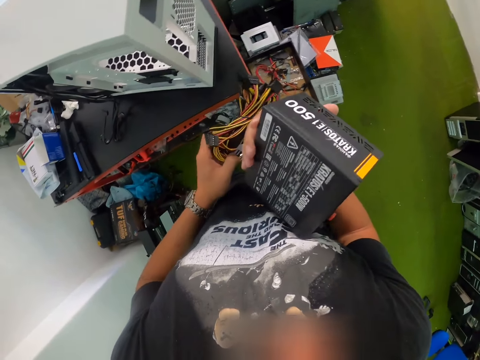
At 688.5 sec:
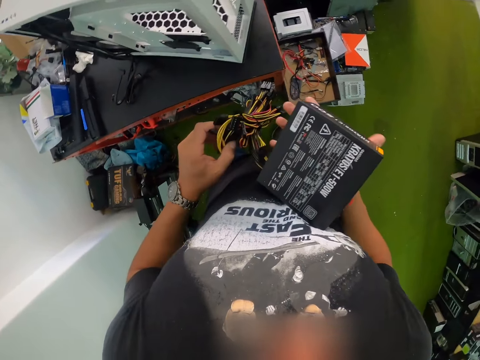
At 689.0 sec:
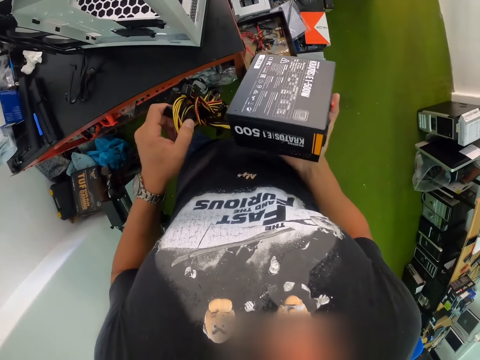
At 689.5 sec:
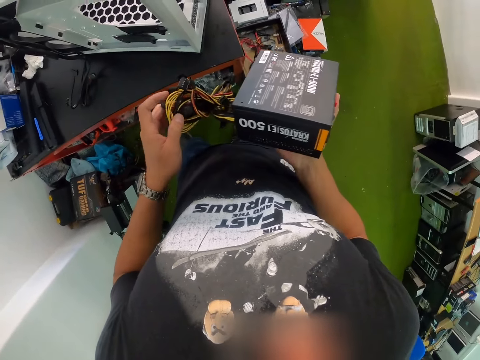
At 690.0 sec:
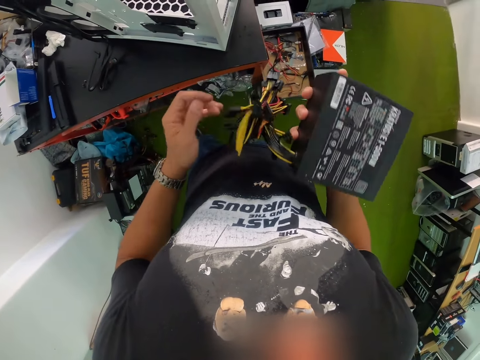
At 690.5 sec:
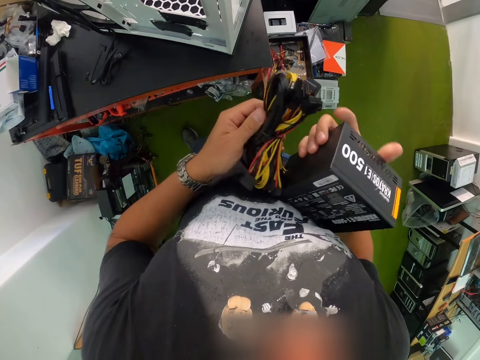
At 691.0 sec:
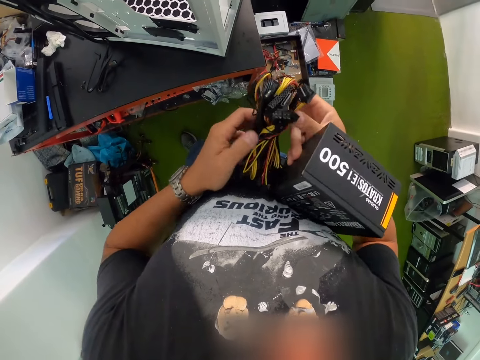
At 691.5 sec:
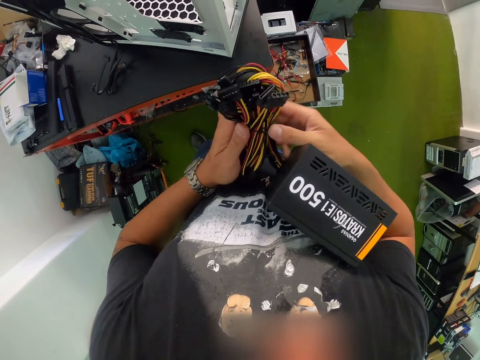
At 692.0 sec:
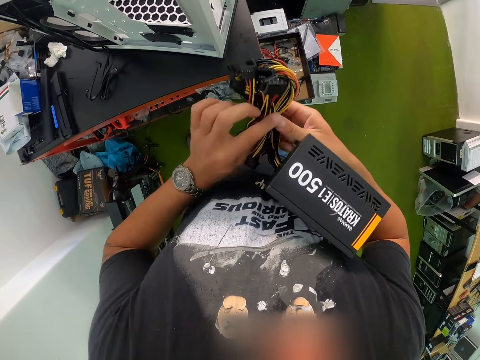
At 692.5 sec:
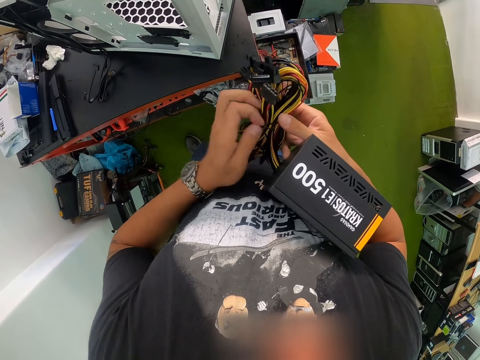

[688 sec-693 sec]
The camera wearer unties a wire on a group of wires of the computer module with both hands. He uncoils the power supply unit cable.

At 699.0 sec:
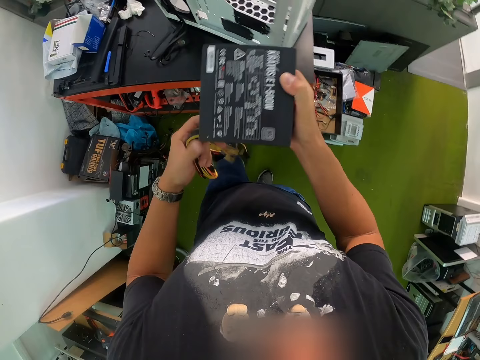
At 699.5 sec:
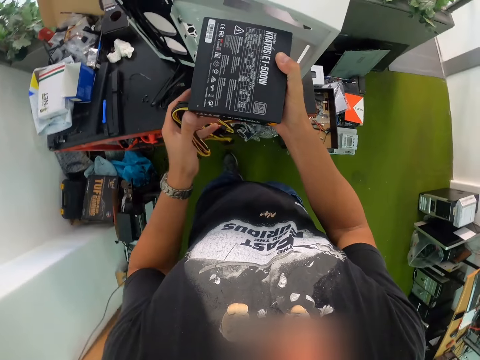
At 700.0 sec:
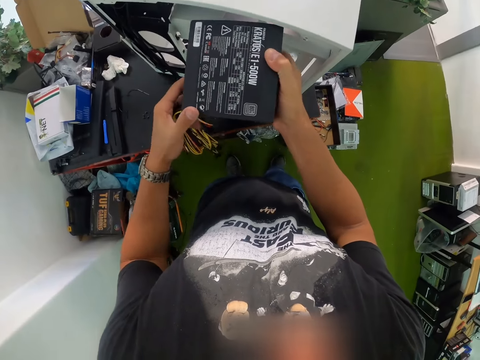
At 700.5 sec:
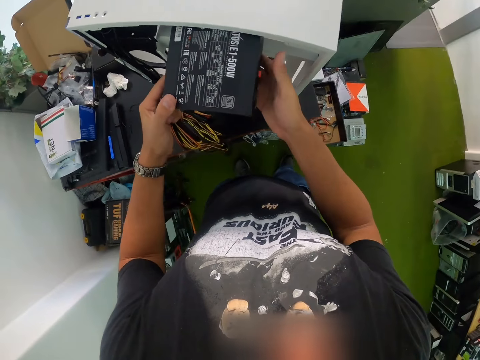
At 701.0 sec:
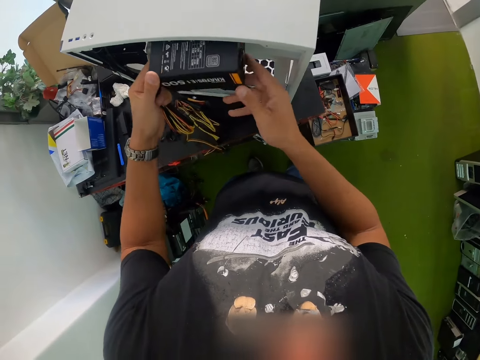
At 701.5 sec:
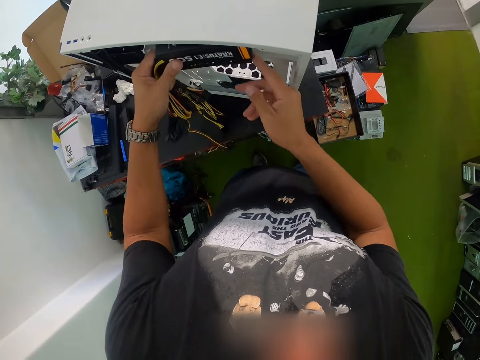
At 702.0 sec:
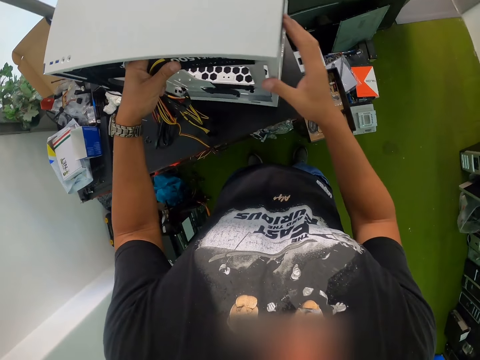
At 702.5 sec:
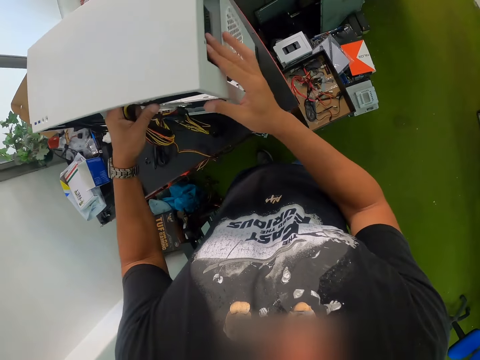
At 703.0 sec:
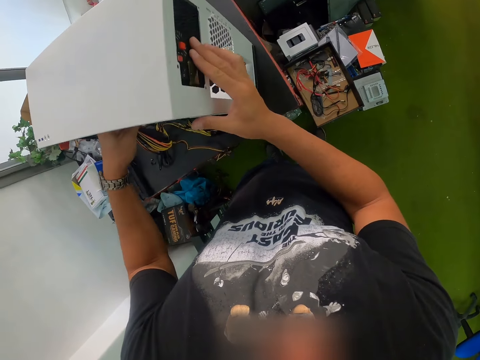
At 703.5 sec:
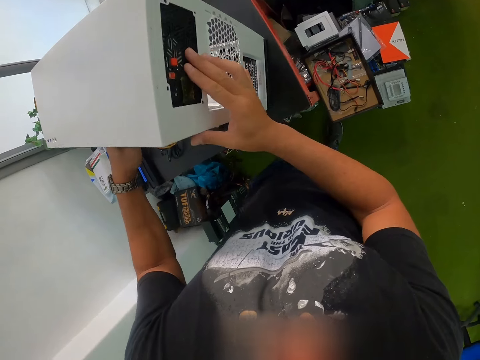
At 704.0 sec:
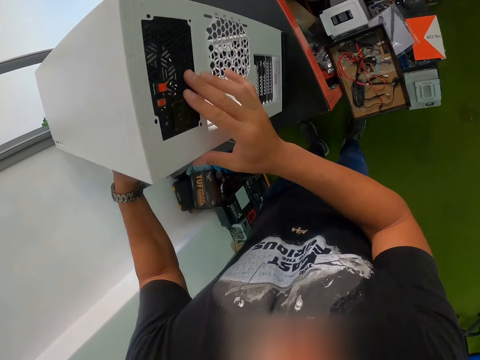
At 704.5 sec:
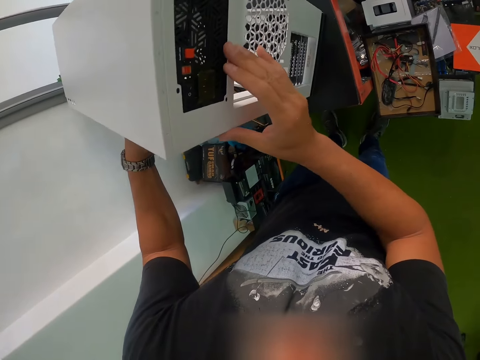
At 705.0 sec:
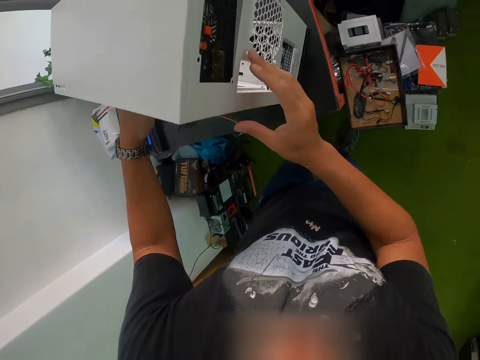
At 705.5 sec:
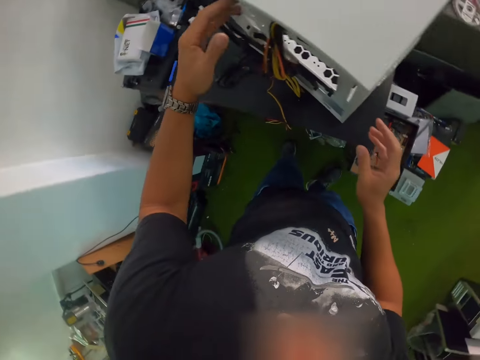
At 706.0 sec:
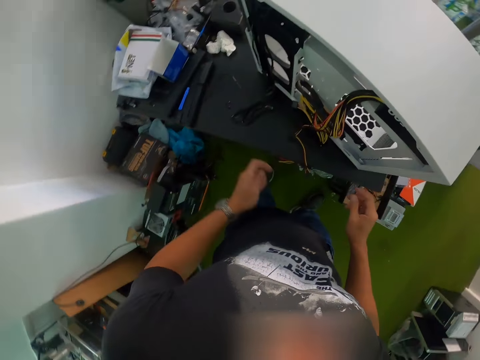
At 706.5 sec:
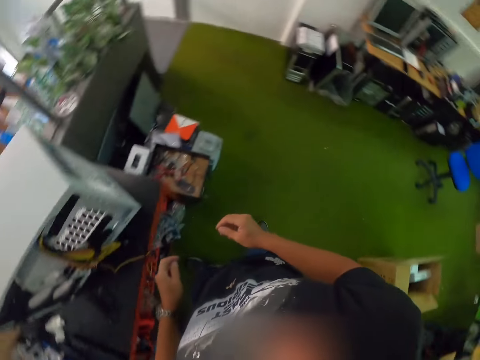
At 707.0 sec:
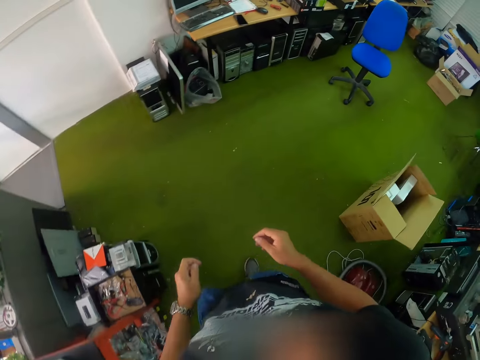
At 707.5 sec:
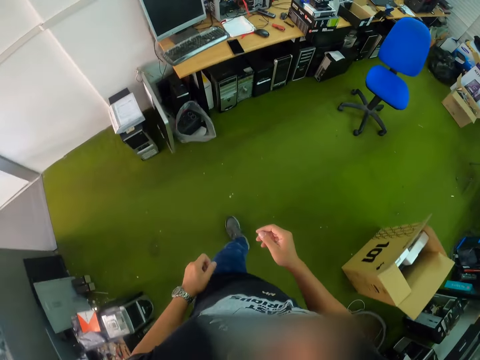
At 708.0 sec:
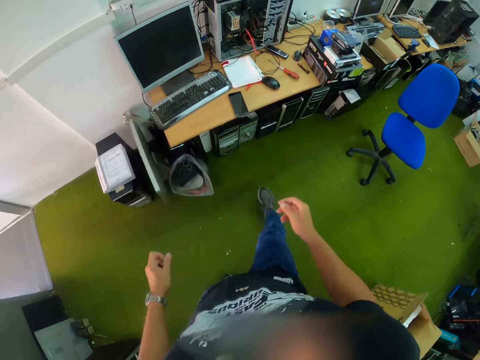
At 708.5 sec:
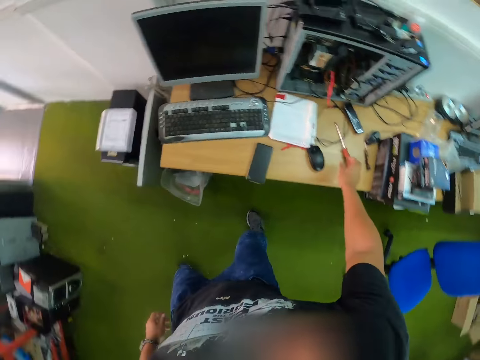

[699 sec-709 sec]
The camera wearer fixes the computer module to the computer case on the table with both hands. They walk in the room.

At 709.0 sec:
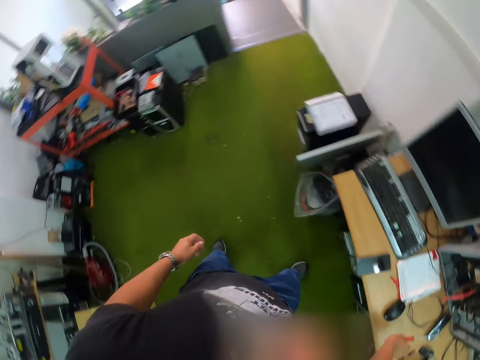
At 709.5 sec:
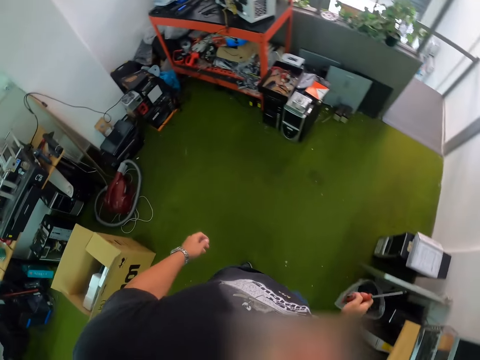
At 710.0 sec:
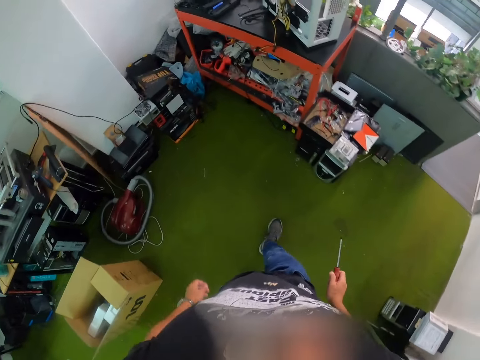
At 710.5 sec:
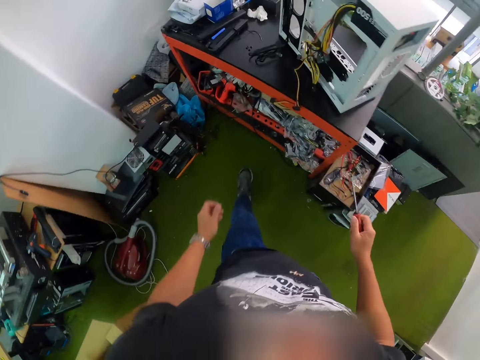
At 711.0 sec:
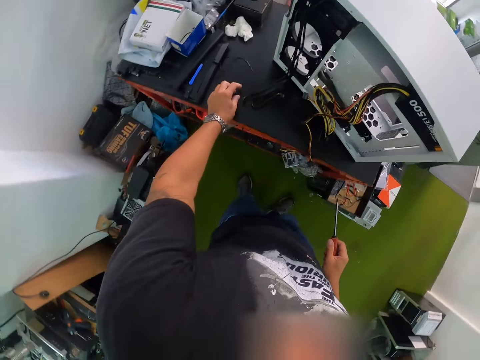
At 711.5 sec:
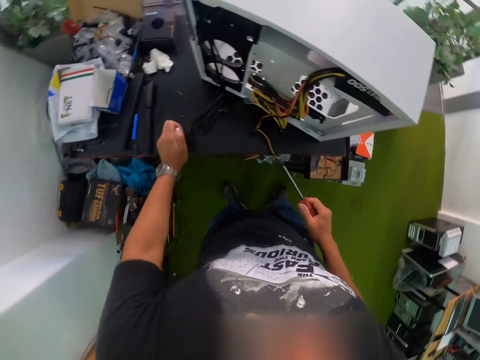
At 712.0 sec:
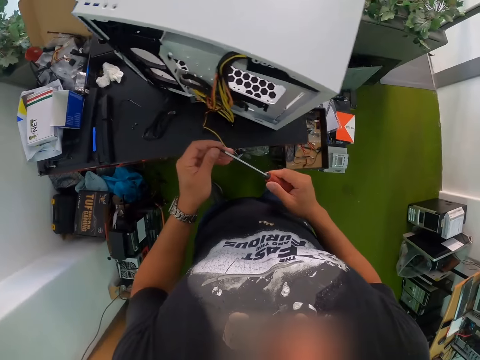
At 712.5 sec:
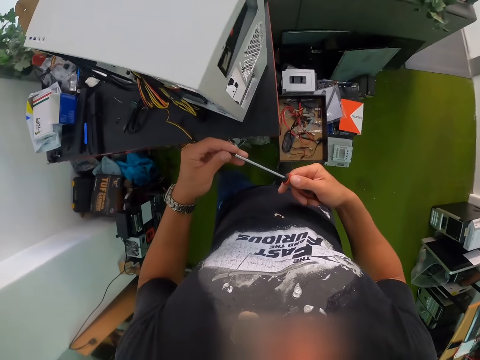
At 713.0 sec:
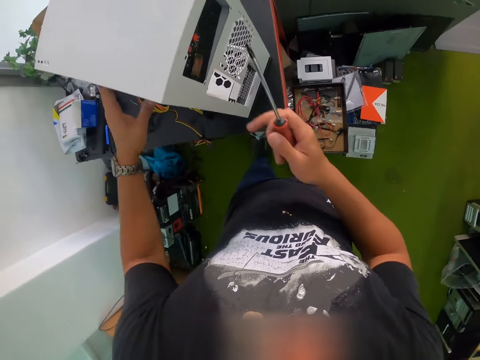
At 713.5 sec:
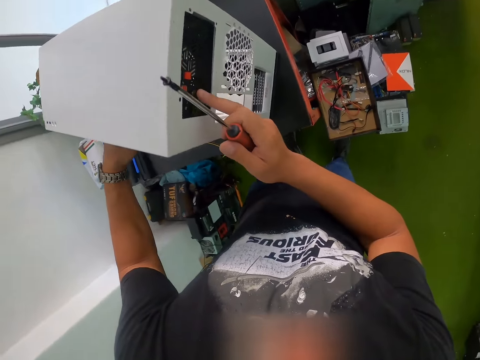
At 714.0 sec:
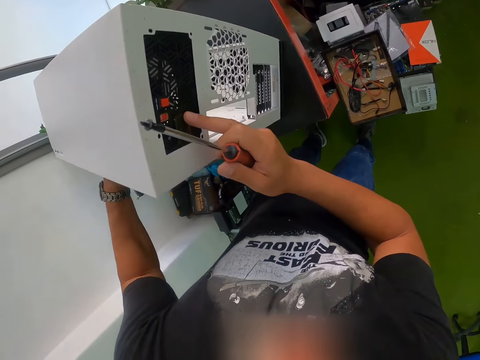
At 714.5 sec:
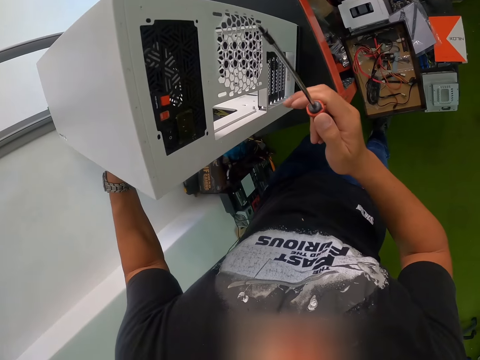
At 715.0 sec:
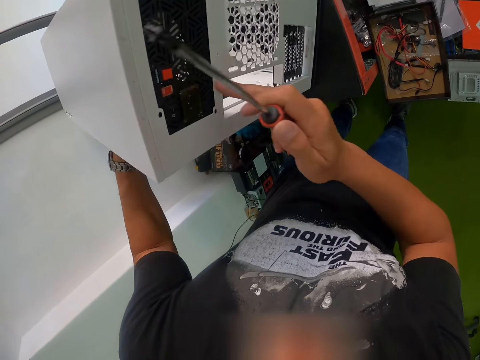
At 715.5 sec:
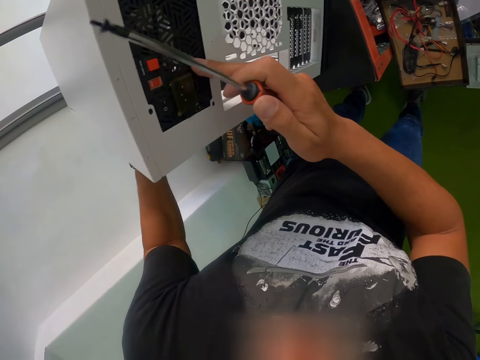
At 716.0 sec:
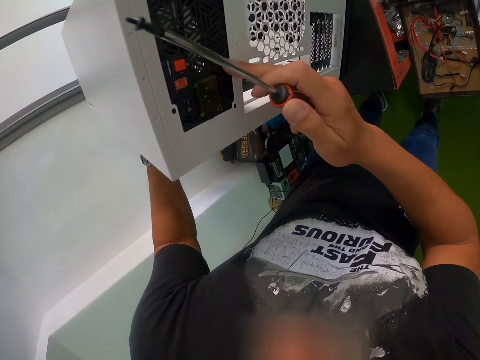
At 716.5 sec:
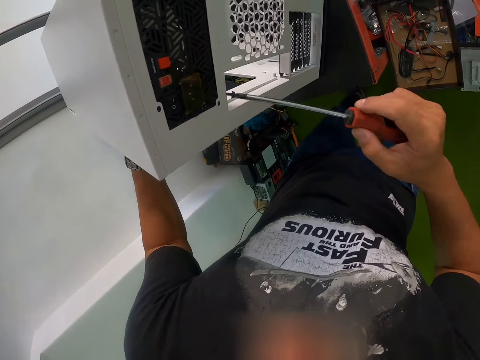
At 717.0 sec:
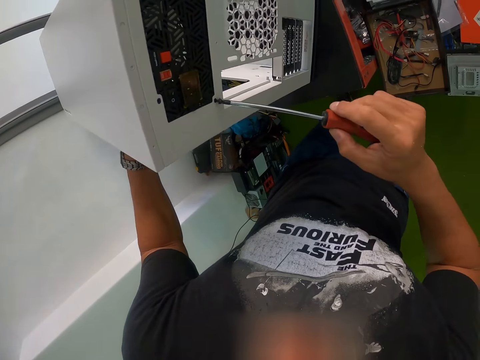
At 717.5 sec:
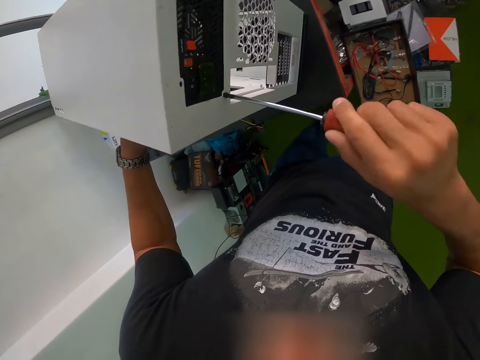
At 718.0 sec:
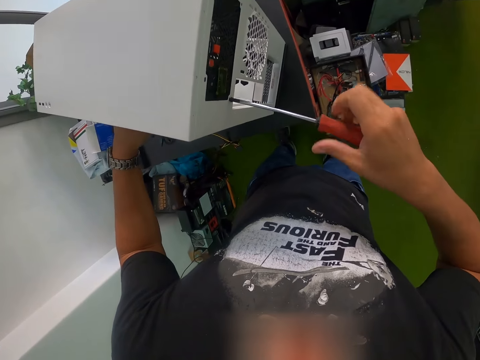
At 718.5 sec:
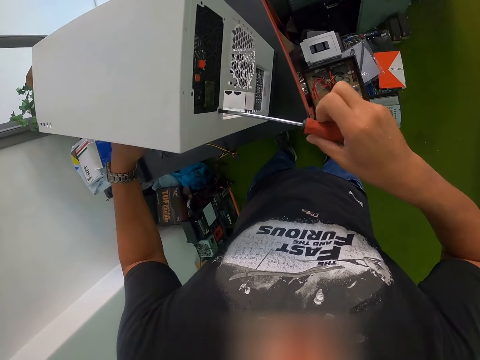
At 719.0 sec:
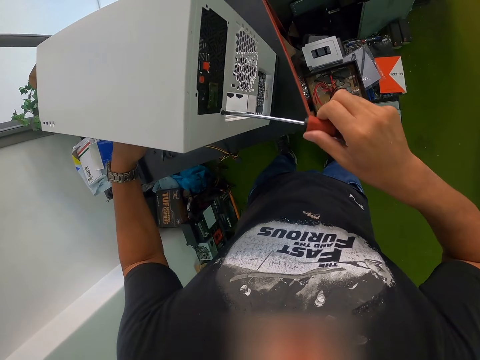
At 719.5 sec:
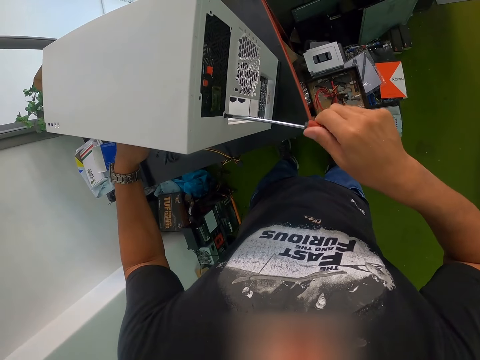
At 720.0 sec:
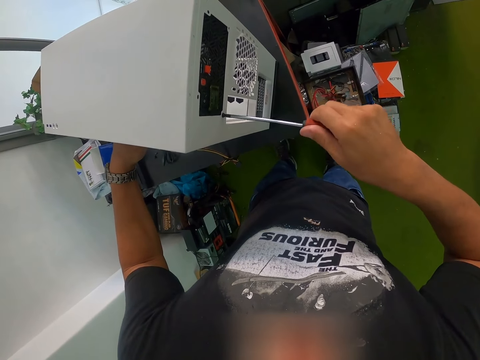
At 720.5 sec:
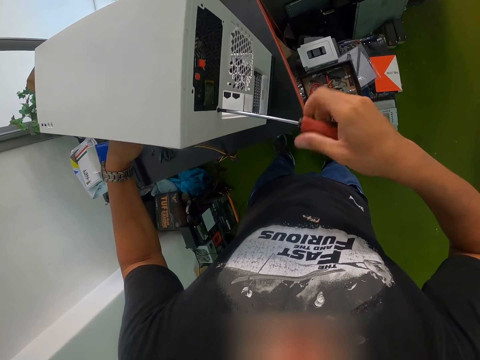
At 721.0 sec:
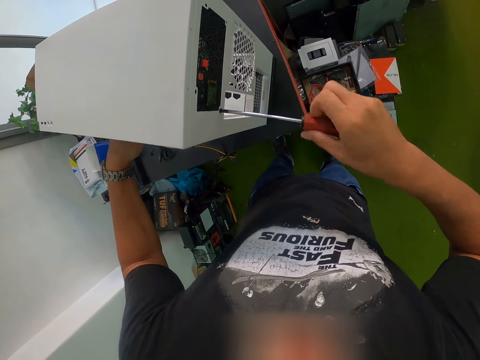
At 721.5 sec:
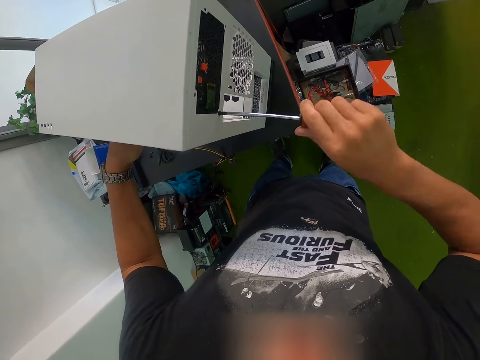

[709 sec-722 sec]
The camera wearer picks a screwdriver on the table with his right hand. He walks in the room. He picks a screw on the table with his left hand. He fixes the screw on the tip of the magnetic screwdriver with his left hand. He adjusts the computer module in the computer case with both hands. He drives the screw into the computer case on the table with the magnetic screw in his right hand.
